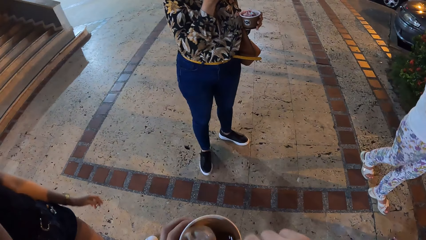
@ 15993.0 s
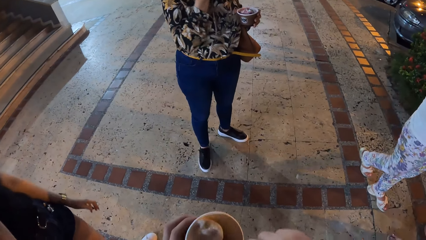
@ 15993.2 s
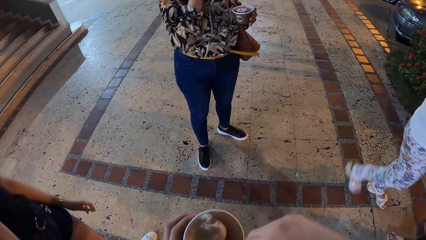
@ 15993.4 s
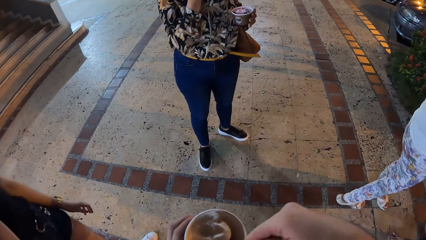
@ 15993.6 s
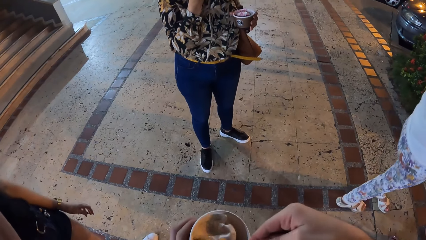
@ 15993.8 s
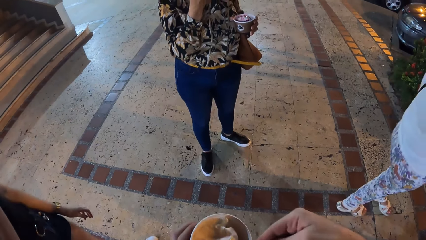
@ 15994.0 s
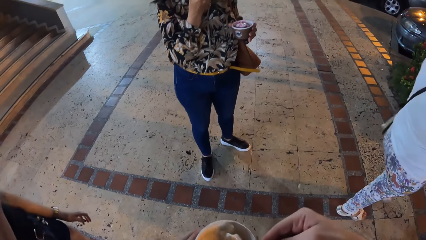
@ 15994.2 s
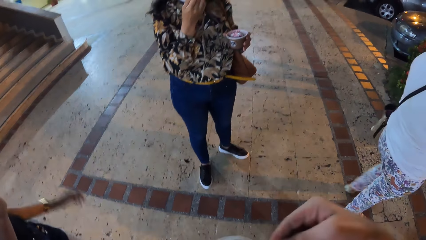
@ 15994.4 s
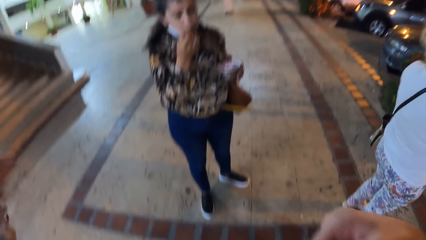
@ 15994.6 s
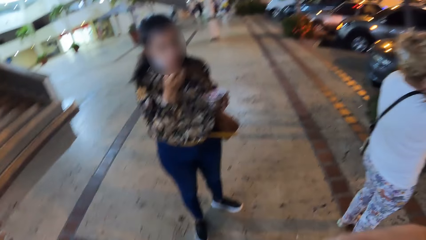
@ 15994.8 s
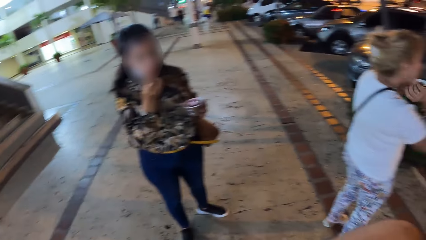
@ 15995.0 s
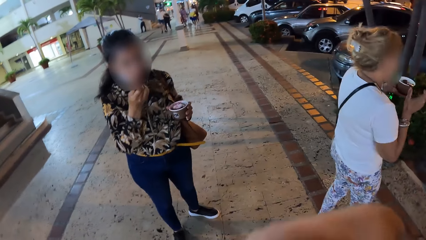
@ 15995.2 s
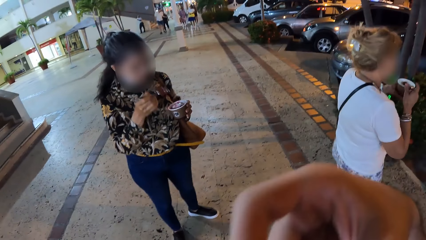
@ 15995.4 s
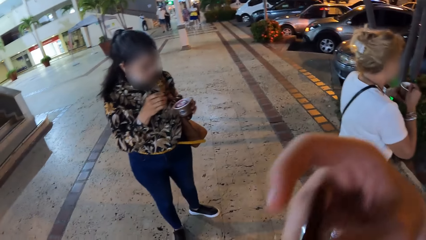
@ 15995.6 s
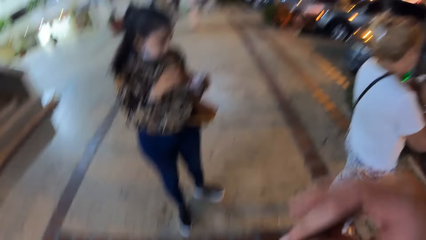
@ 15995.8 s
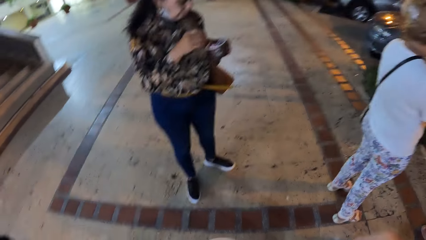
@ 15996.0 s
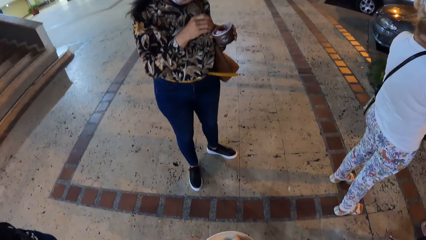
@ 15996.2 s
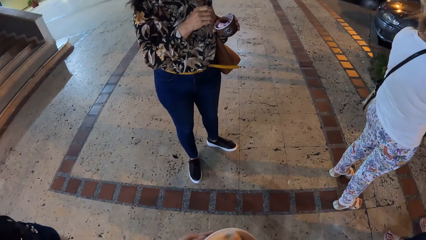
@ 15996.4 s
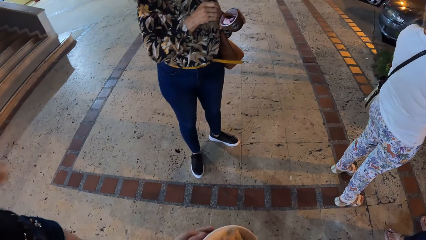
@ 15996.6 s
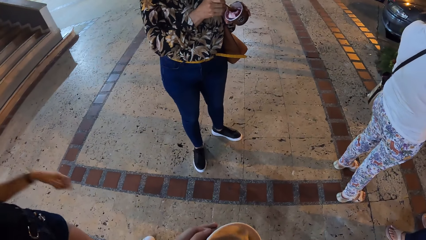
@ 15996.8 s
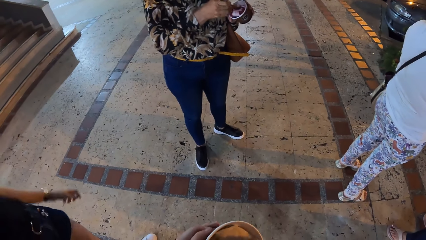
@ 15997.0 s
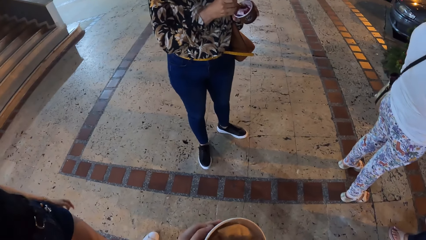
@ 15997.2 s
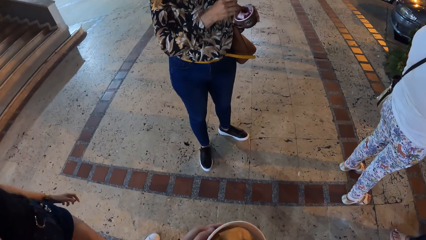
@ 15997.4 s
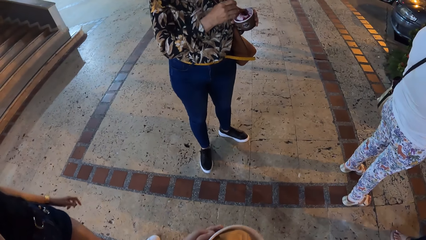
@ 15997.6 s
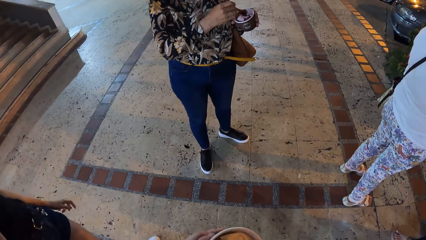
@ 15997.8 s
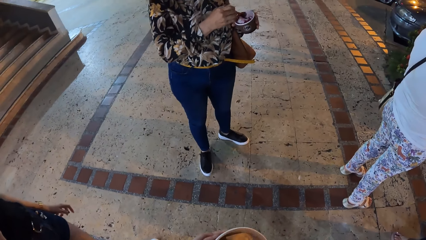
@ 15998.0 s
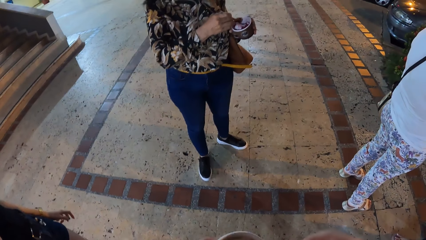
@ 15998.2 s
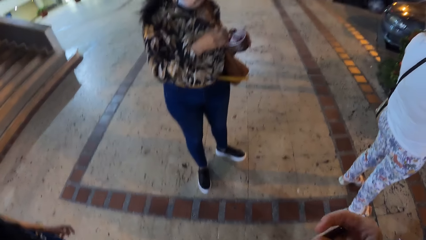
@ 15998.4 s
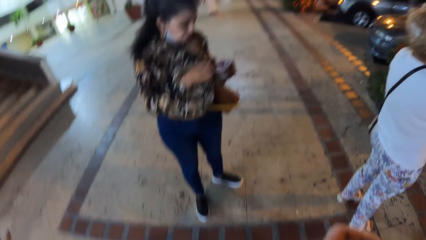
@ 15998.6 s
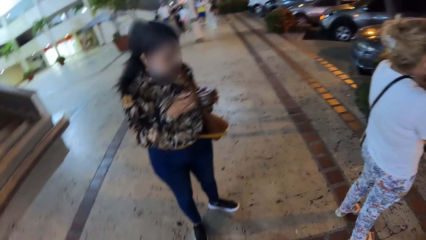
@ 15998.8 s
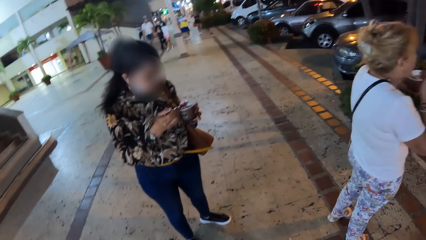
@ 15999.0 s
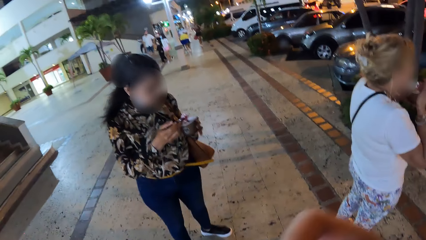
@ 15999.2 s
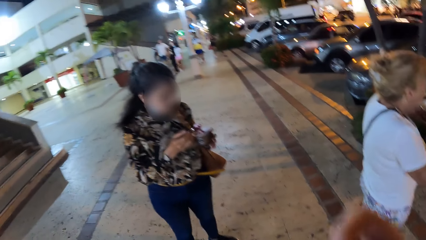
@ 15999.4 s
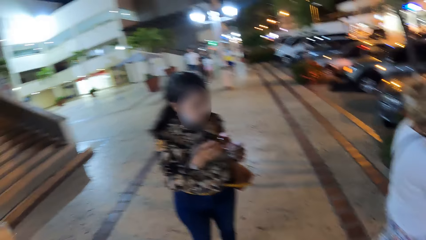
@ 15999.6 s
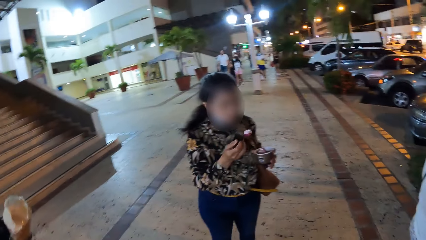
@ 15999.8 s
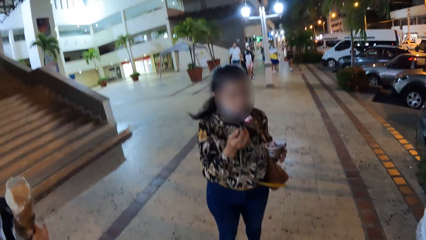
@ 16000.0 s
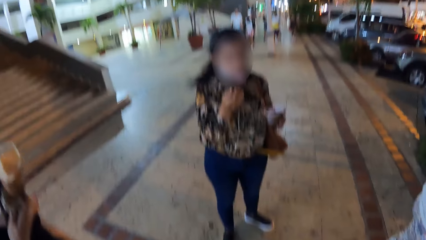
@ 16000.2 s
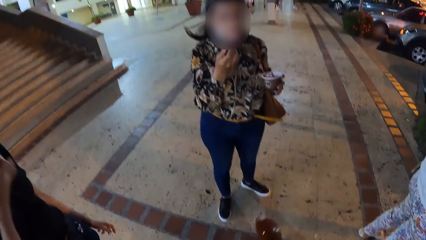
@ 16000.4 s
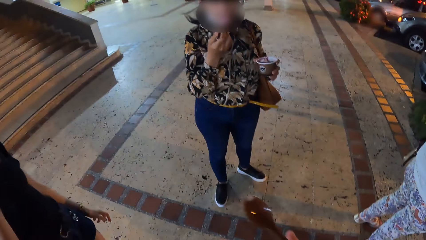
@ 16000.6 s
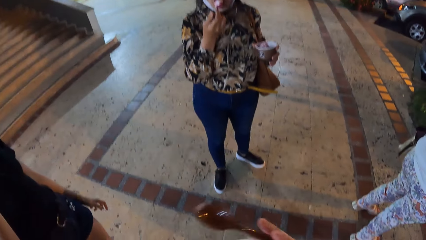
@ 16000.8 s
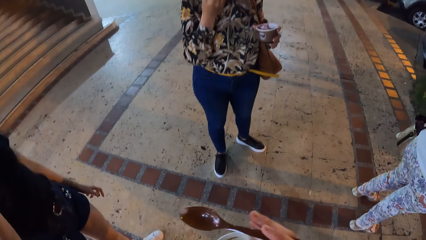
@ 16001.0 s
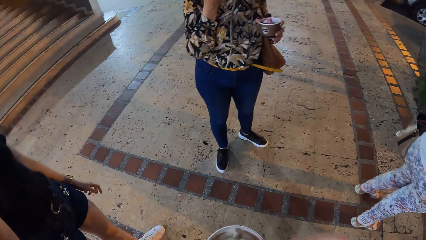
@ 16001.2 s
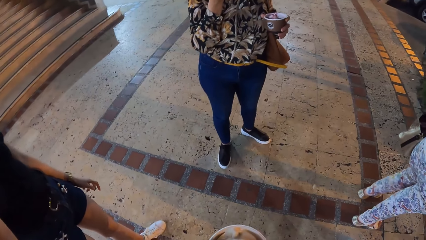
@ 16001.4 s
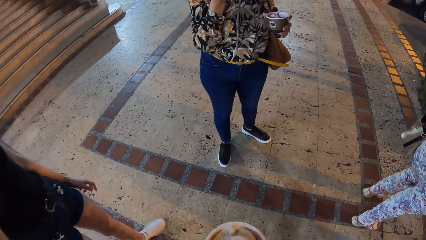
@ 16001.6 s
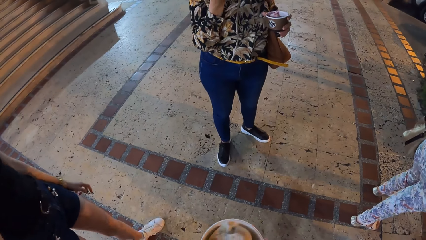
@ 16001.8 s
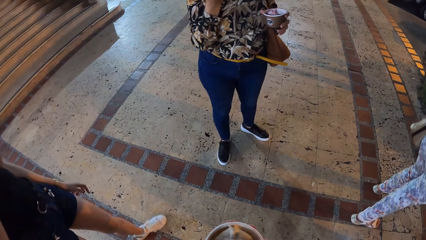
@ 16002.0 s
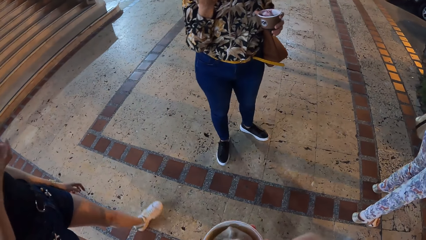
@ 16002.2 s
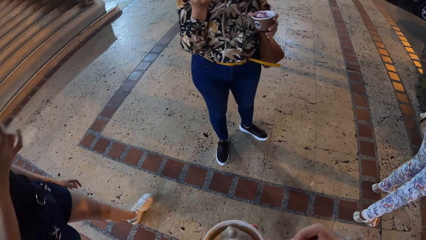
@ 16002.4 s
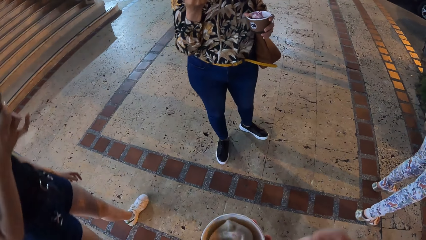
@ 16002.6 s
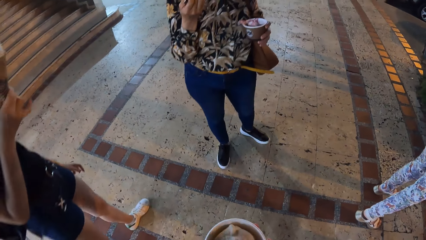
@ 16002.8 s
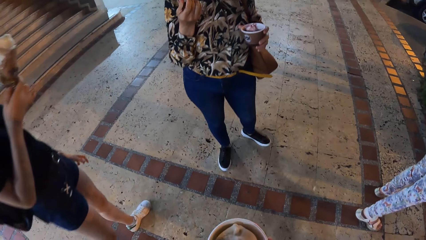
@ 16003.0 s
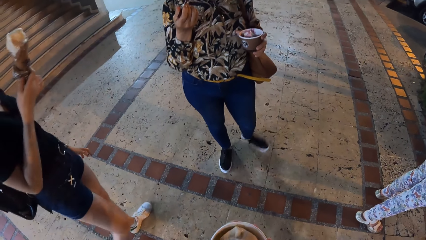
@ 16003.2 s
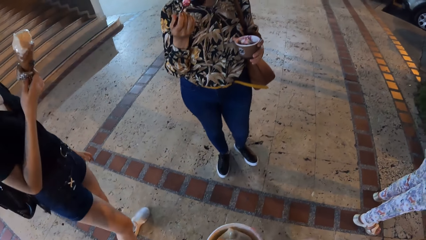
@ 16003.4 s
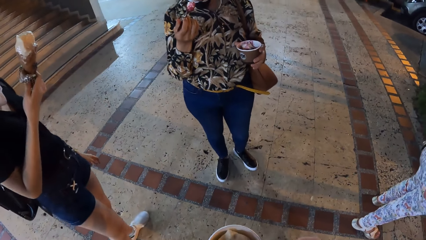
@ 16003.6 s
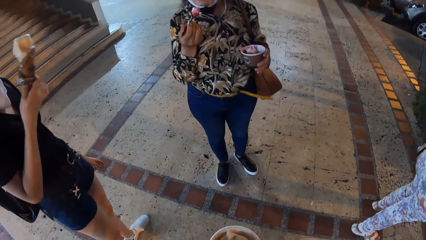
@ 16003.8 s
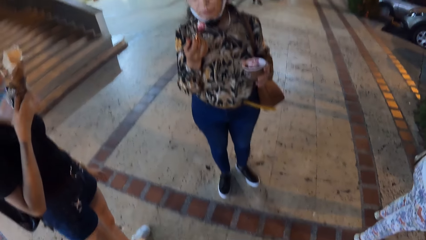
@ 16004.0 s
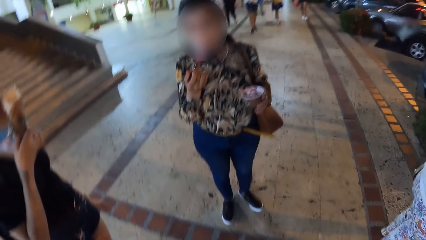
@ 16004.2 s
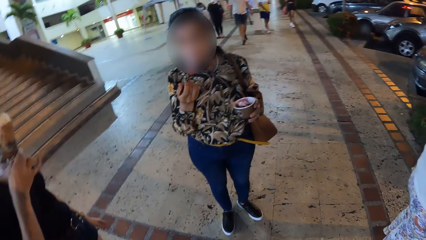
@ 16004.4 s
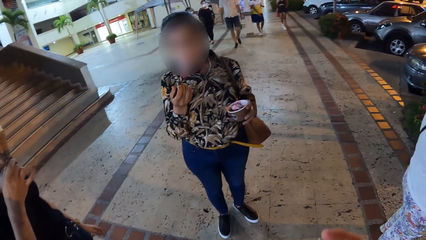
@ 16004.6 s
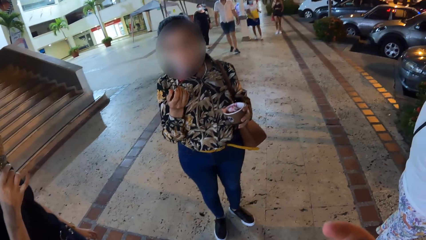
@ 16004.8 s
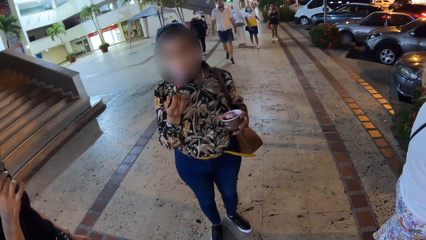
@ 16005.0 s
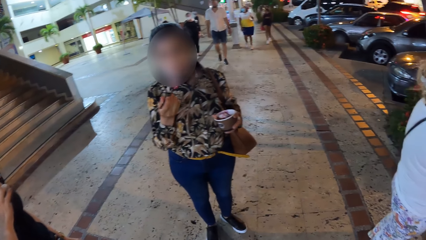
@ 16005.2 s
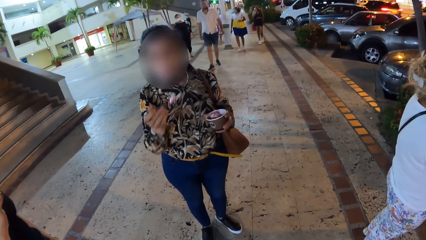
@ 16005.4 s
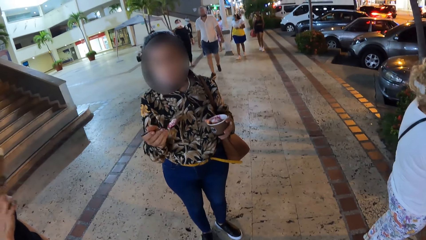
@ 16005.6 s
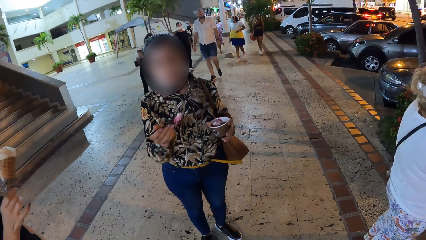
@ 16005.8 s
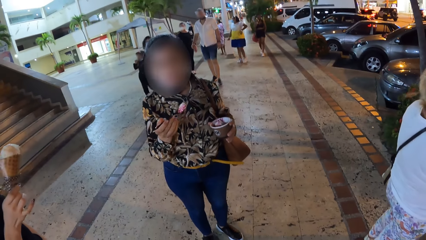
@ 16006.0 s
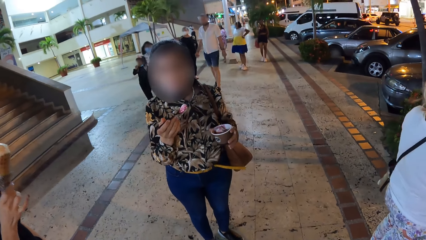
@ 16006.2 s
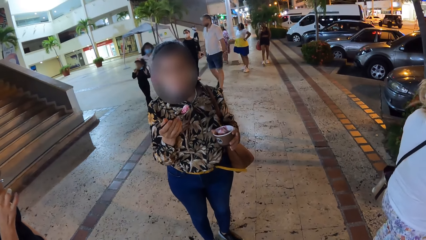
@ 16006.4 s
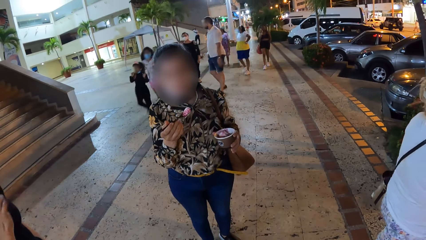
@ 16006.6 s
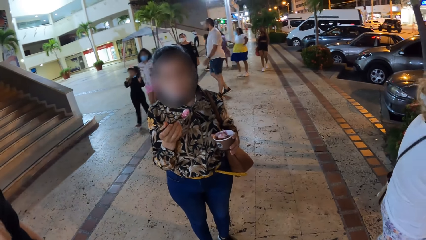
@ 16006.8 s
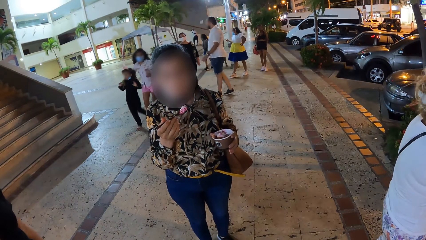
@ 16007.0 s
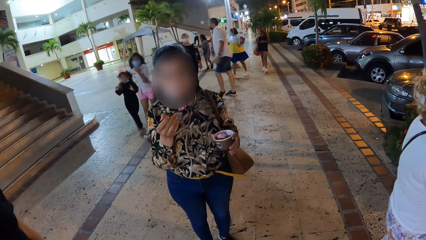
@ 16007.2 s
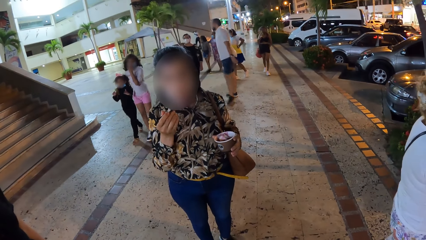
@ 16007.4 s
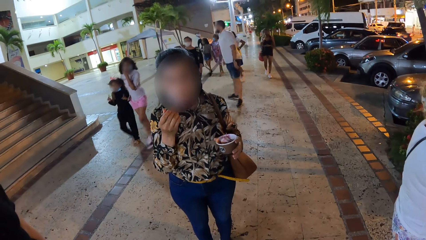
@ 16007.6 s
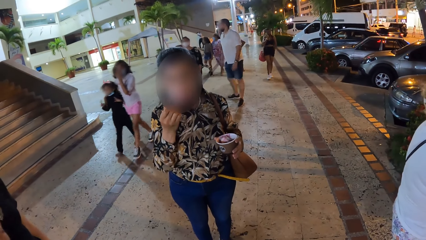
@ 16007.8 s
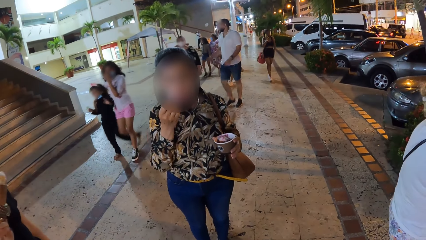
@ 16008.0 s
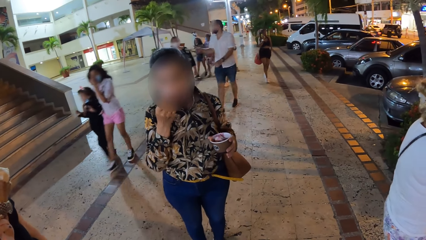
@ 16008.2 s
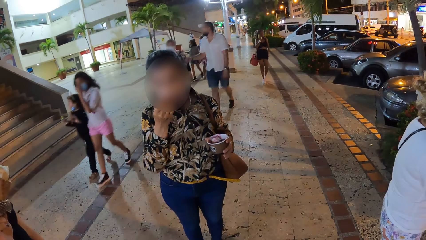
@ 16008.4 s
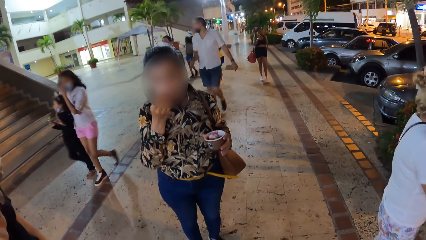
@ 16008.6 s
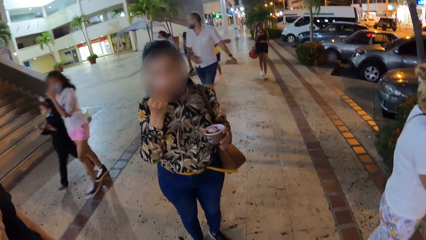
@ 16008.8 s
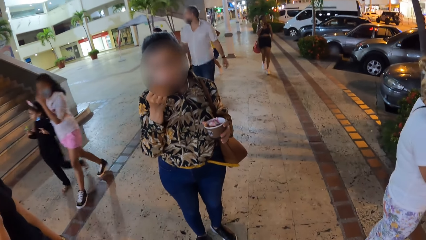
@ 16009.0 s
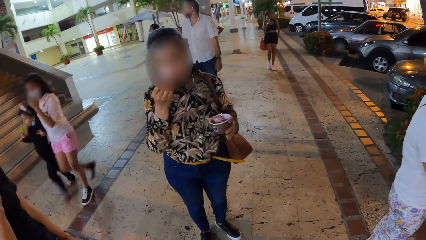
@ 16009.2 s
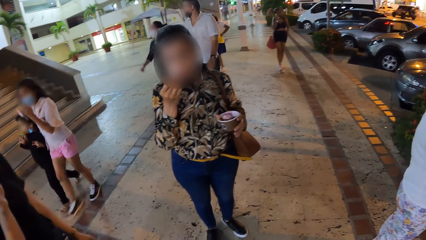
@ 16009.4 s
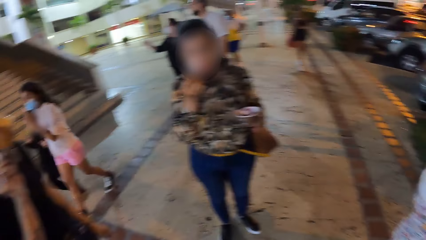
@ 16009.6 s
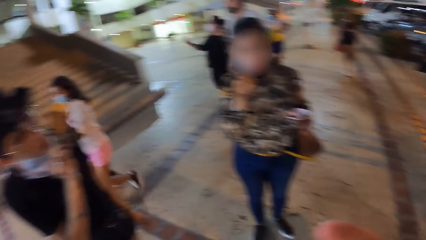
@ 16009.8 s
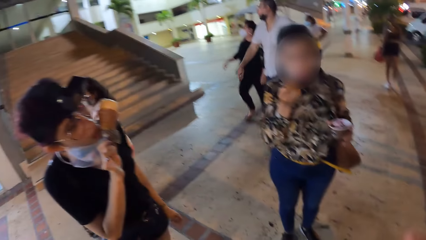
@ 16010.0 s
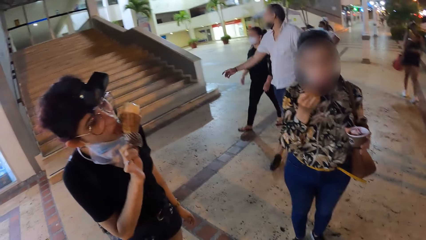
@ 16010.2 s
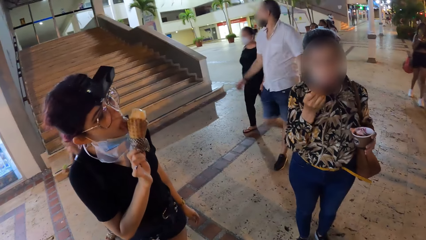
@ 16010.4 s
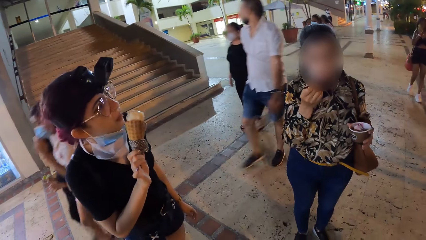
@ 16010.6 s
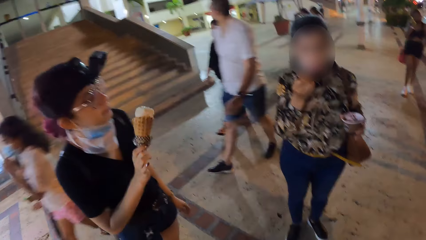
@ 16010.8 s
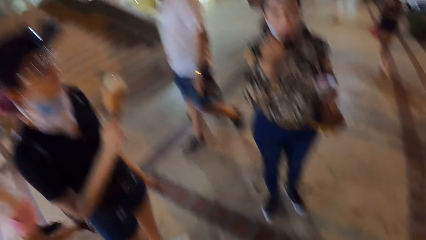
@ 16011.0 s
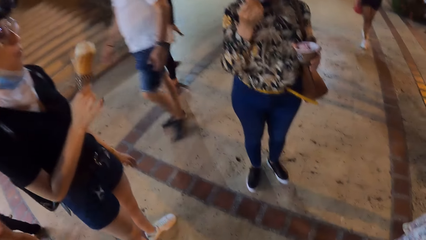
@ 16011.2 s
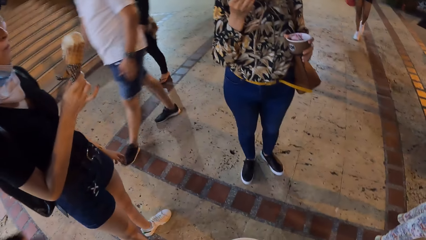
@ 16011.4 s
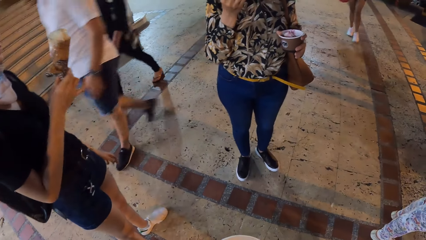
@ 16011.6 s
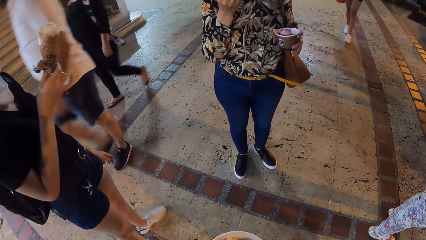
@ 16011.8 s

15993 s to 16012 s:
The camera wearer scoops ice cream from the bowl of ice cream in her left hand with the spoon in her right hand. She moves the spoon towards her mouth. She eats ice cream. A woman scoops ice cream from the bowl of ice cream in her left hand with a spoon in her right hand. The woman moves the spoon towards her mouth with her right hand. The camera wearer scoops ice cream from the bowl of ice cream in her left hand with the spoon in her right hand. Another woman licks the ice cream in her right hand. The first woman interacts with the camera wearer. The first woman moves the spoon towards her mouth with her right hand. A group of people walks past the first woman and the other woman. The other woman licks the ice cream in her right hand.
